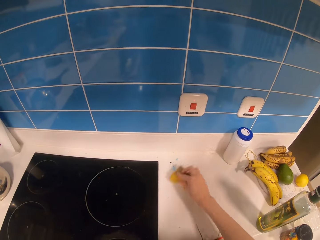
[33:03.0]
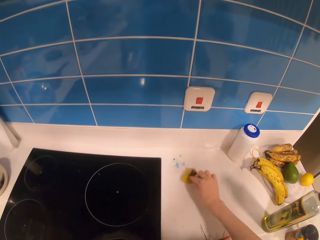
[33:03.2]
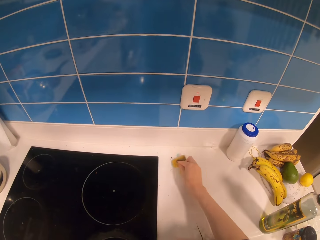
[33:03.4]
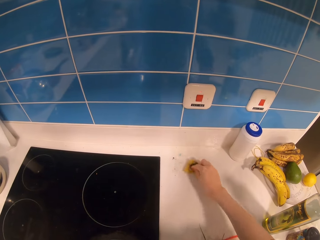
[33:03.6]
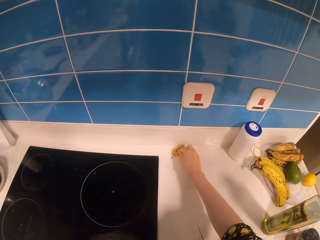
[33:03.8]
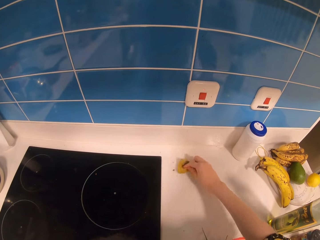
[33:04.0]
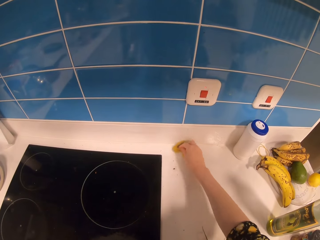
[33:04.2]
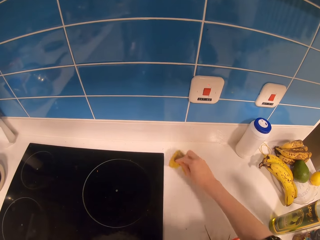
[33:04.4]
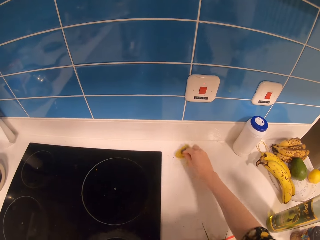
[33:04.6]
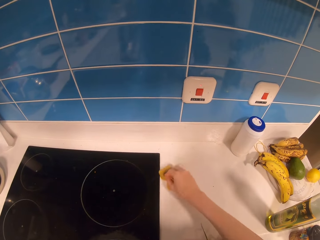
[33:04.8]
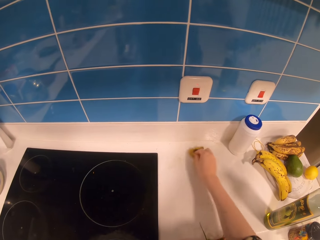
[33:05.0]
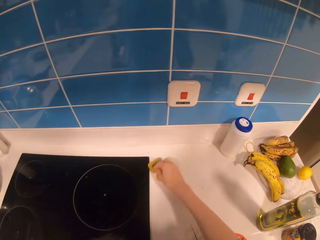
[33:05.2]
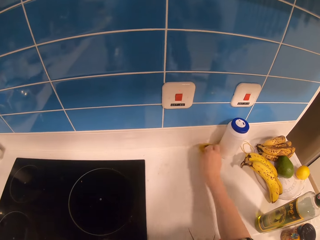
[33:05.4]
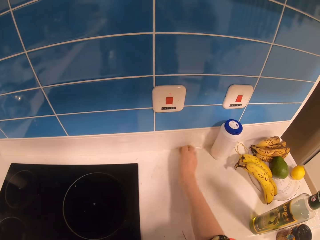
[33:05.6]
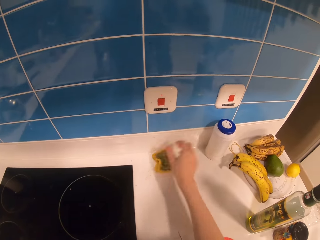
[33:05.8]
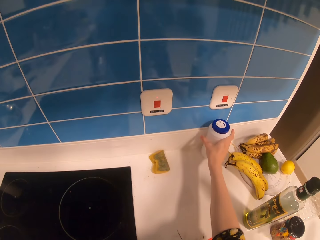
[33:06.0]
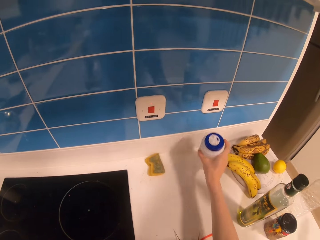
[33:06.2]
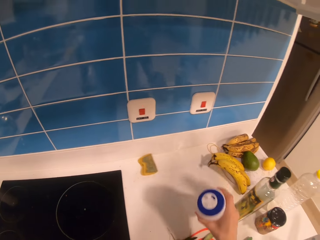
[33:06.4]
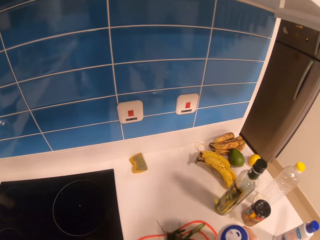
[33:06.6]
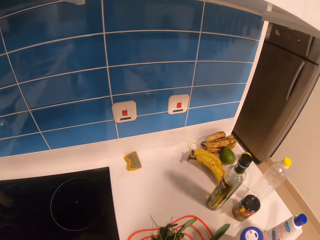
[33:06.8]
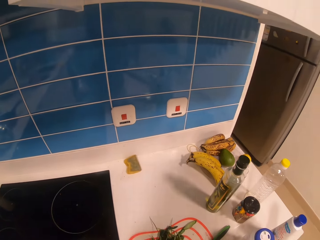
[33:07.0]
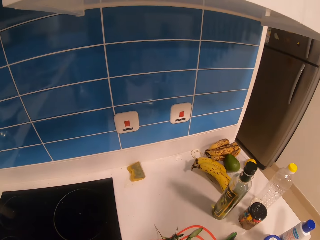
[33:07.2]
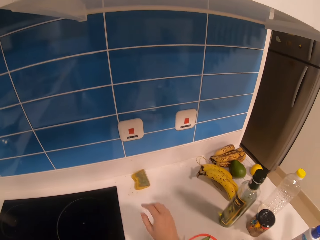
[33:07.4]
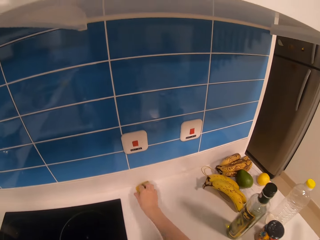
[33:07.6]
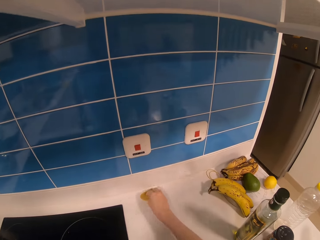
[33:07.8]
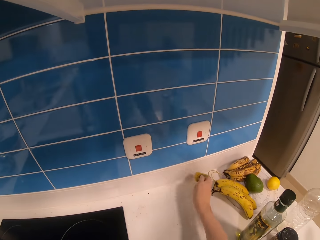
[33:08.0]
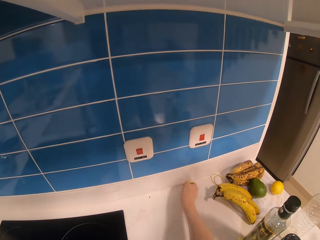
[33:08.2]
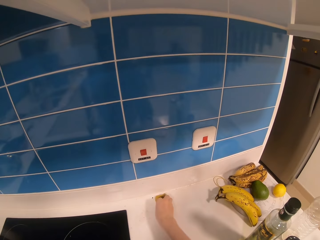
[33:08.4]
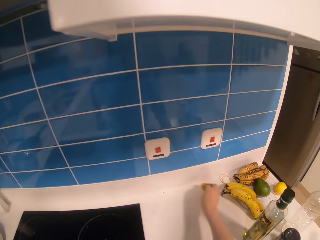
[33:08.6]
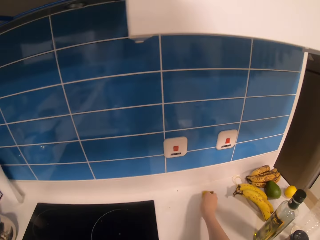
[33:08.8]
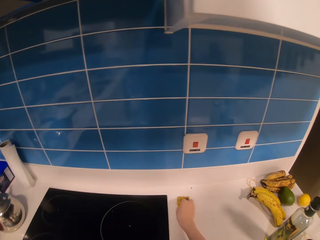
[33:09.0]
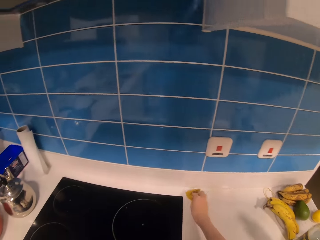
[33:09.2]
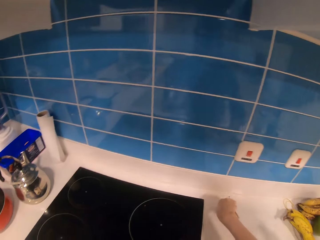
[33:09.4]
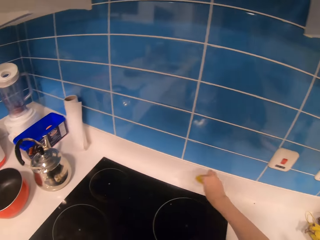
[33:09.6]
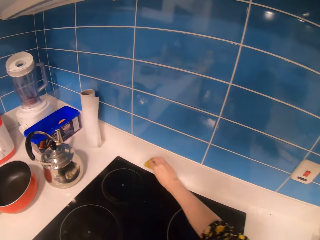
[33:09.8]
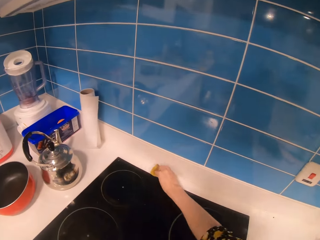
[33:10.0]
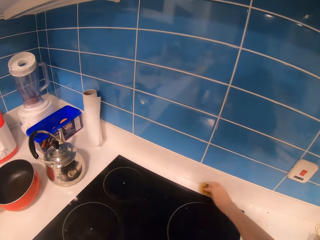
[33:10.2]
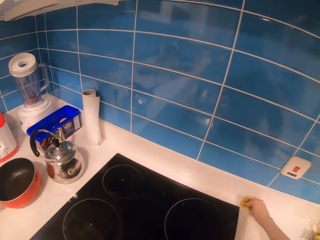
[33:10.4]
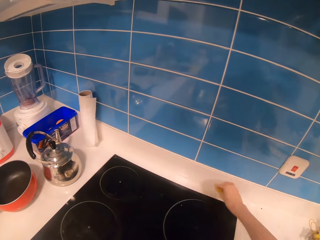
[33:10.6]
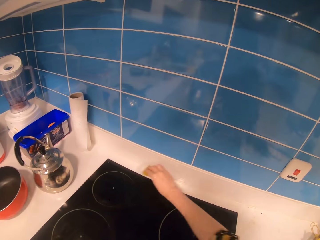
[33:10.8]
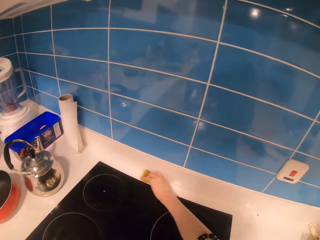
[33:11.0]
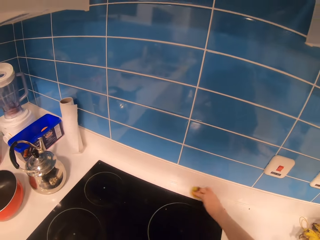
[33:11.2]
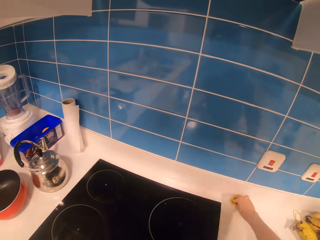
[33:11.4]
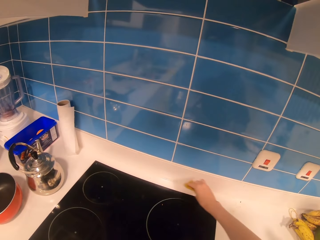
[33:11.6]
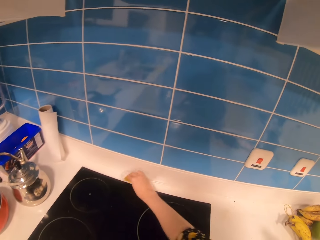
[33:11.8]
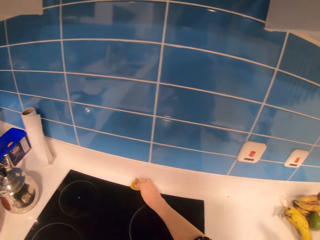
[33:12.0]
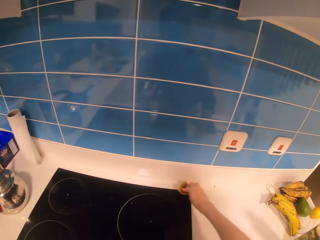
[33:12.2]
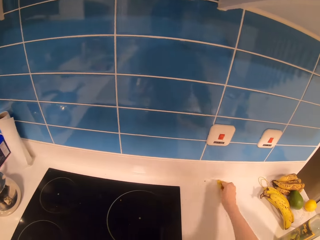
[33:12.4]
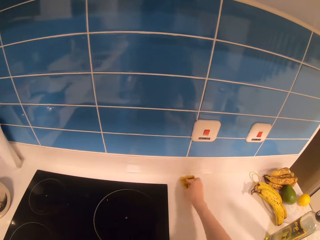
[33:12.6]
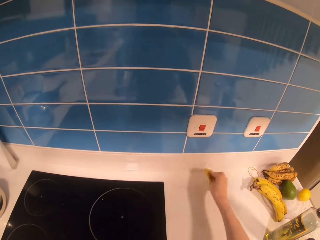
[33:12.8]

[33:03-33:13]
The camera wearer picks the sponge. They rub the counter top with the sponge. They pick the container. They walk in the room. They place the container on the counter top. They pick the sponge. They wipe the counter top with the sponge.

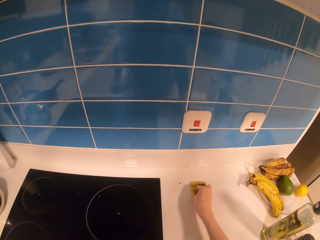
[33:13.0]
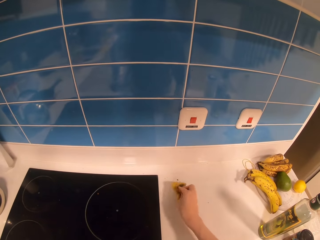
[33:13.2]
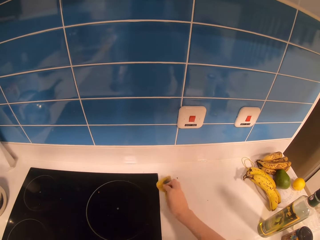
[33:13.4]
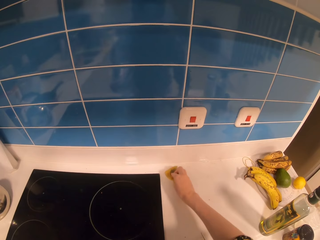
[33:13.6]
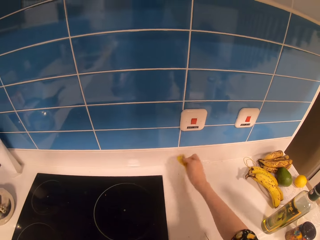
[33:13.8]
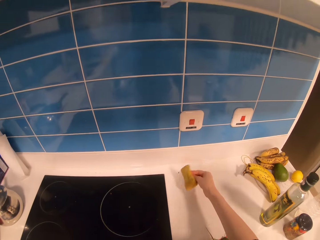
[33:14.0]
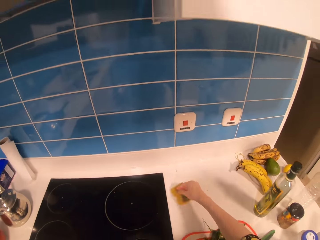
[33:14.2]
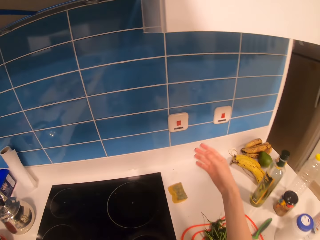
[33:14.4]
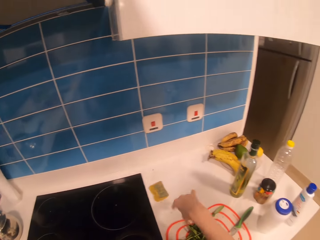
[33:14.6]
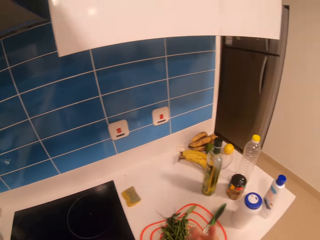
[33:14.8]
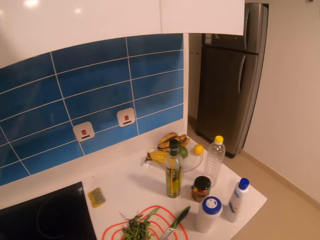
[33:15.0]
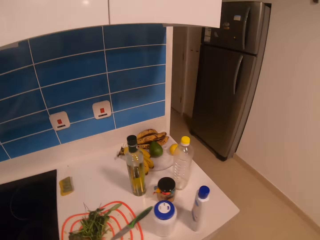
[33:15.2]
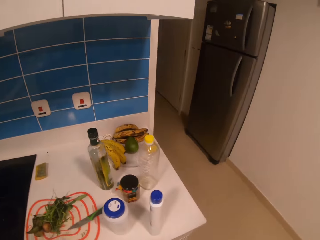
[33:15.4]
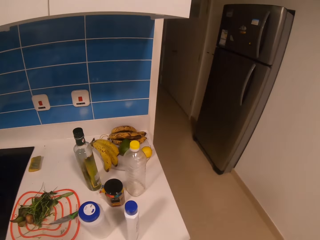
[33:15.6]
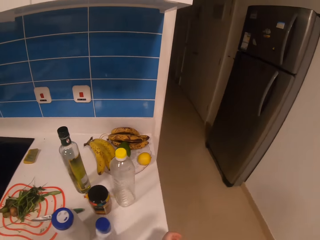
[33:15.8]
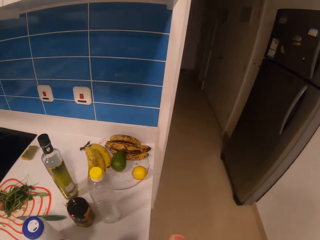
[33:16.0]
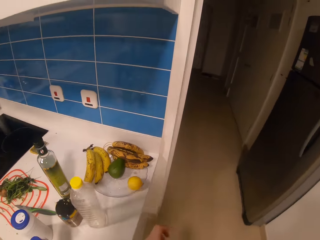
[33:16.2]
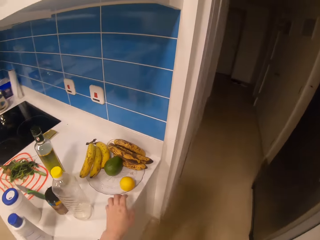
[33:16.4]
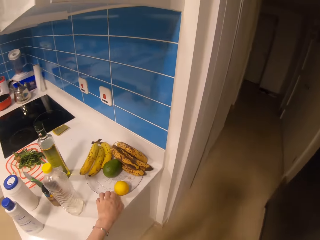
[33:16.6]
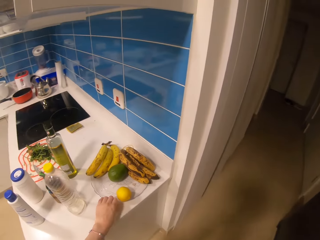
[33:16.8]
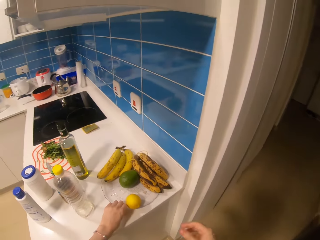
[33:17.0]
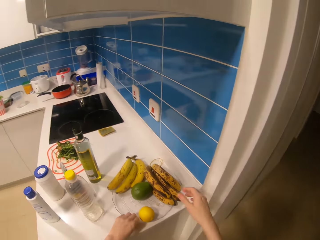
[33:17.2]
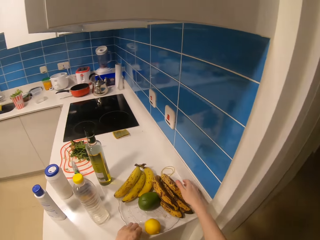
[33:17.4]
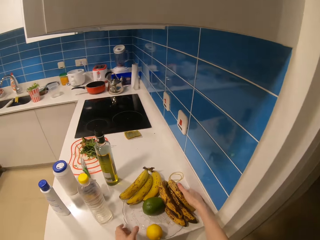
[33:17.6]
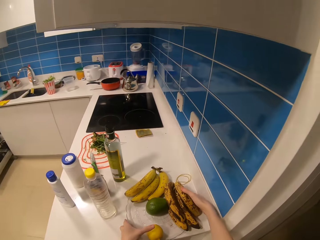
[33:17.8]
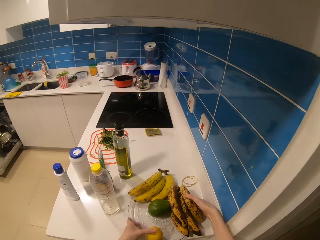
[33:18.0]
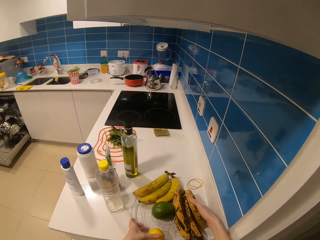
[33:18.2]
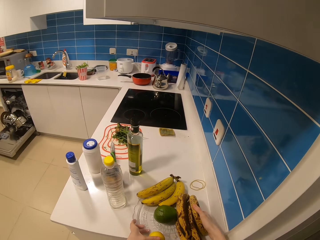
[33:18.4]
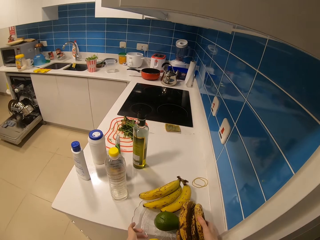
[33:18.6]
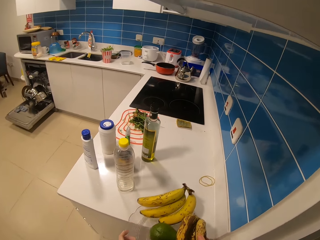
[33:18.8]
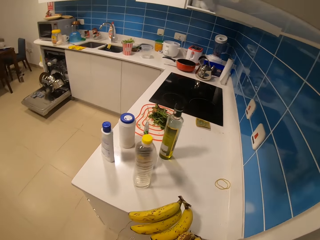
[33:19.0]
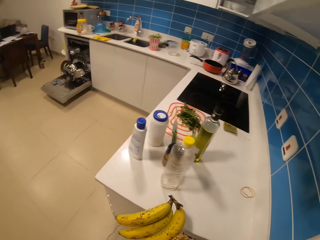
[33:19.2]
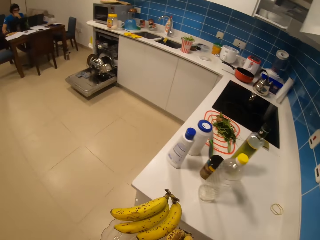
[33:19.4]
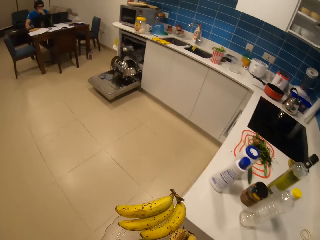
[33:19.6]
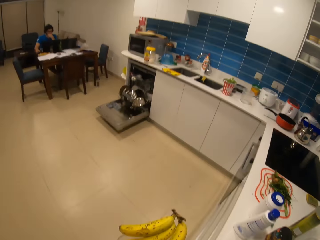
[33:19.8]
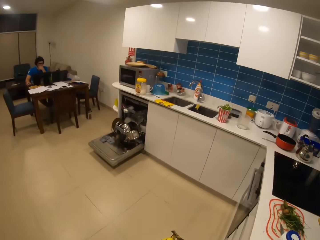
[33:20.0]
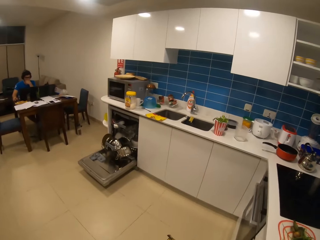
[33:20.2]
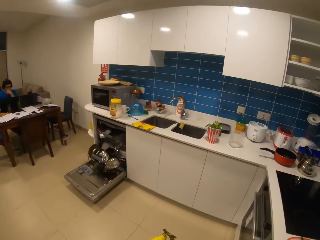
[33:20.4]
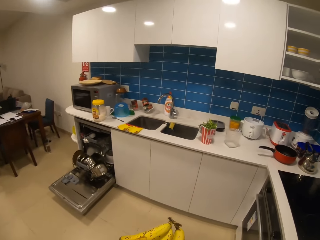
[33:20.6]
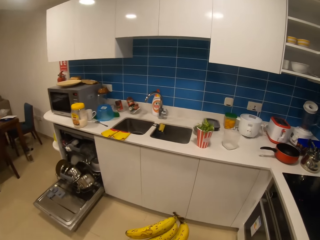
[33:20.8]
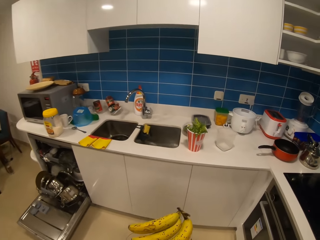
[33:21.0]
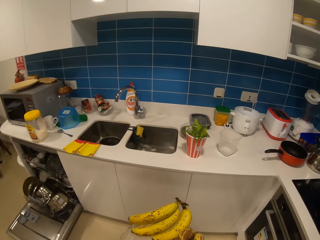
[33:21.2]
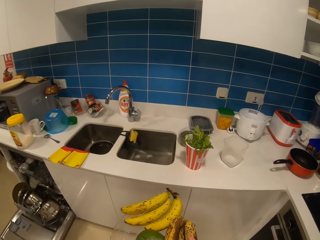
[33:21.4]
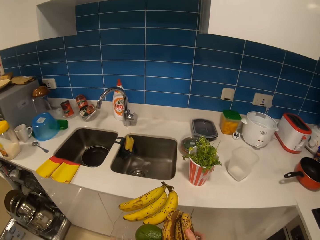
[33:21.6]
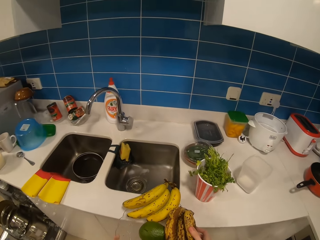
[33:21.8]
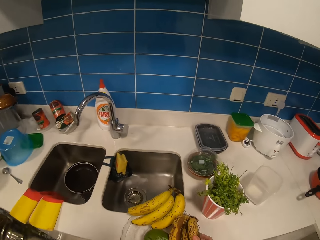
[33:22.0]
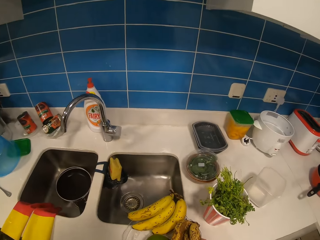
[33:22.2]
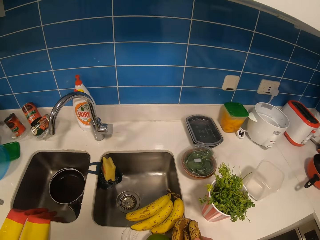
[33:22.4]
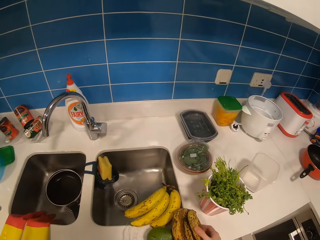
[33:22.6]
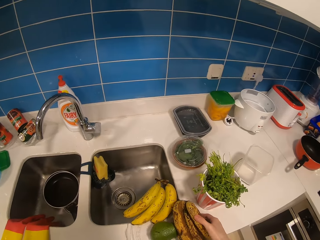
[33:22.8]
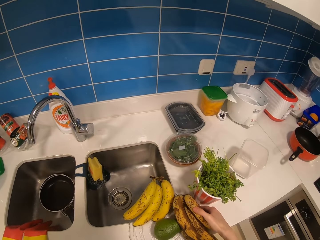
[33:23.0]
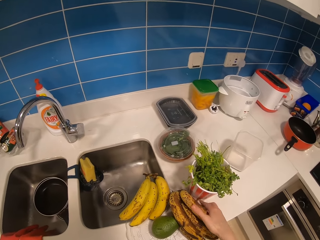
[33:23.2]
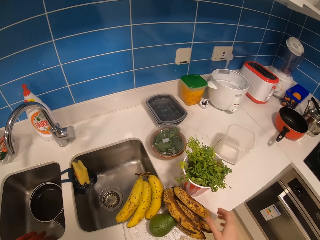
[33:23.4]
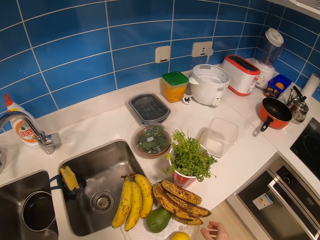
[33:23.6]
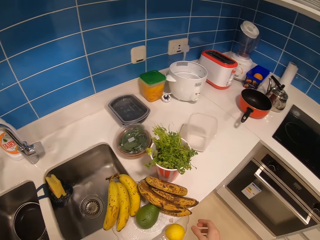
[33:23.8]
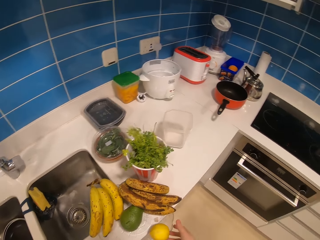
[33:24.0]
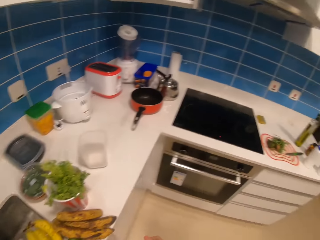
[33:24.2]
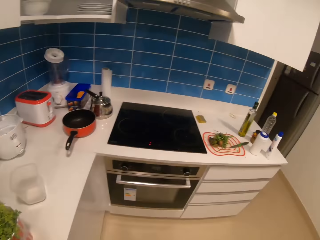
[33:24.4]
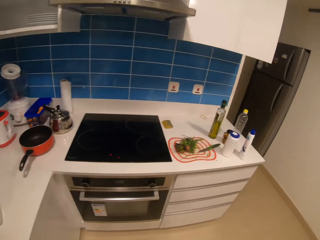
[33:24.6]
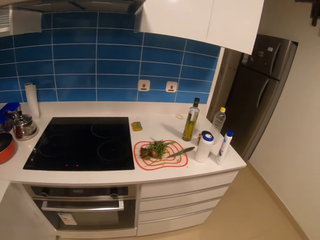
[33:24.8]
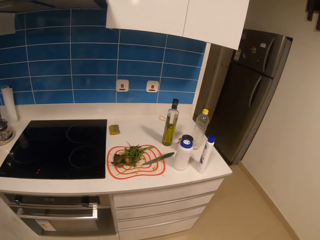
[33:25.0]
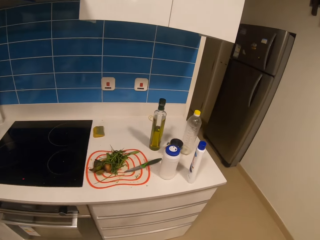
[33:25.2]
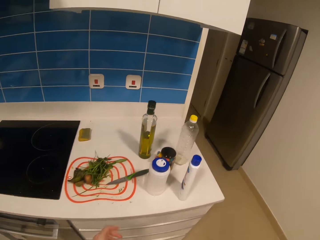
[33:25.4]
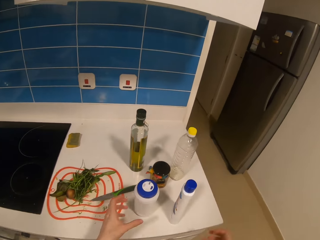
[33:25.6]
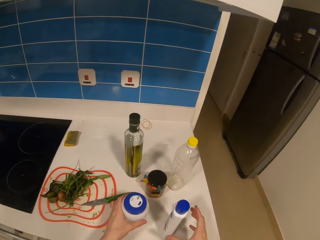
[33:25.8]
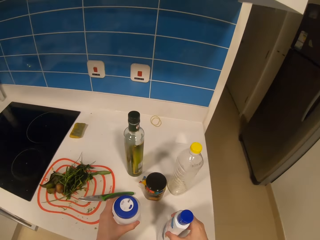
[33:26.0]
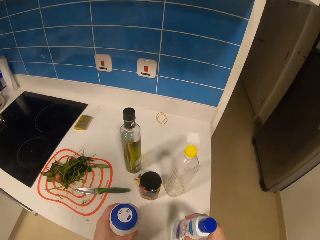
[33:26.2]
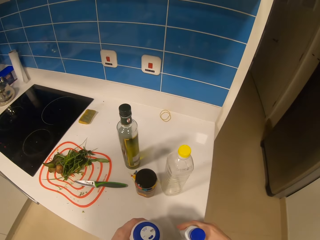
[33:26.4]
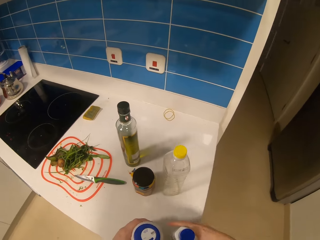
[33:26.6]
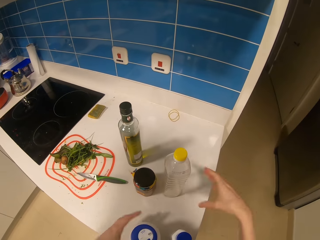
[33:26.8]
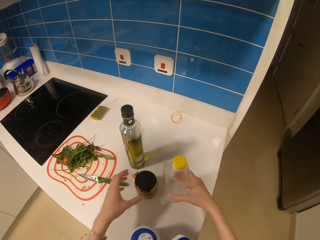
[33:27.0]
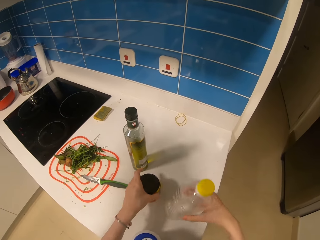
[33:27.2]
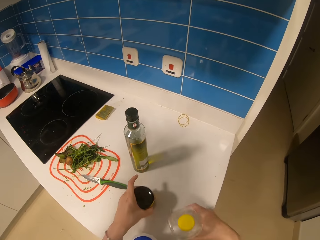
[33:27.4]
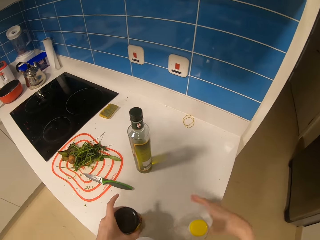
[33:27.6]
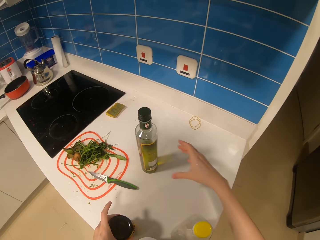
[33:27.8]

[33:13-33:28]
The camera wearer lifts his hand from the sponge. He walks in the room. He picks the plate or tray. He walks in the room. He puts the tray in the sink. He walks in the room. He picks the bottles. He walks in the room. He picks the containers.
